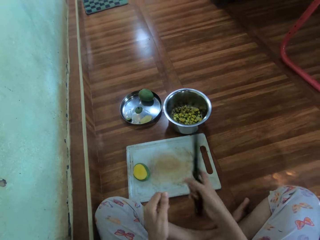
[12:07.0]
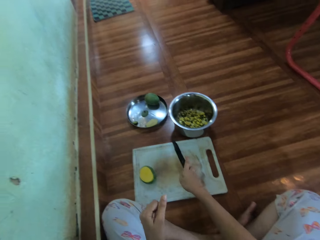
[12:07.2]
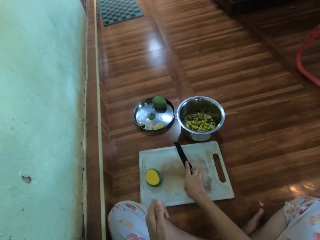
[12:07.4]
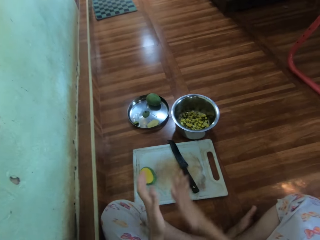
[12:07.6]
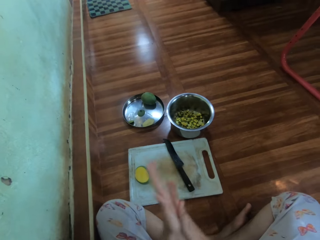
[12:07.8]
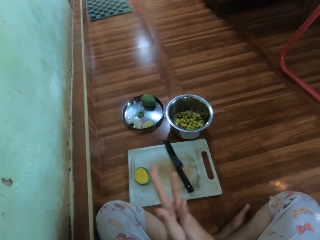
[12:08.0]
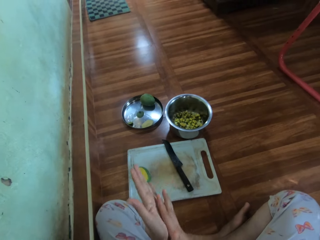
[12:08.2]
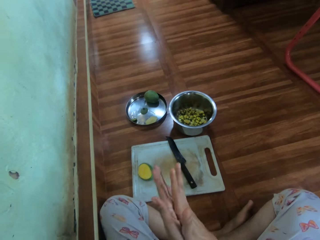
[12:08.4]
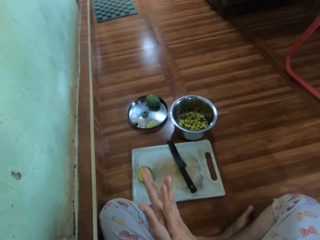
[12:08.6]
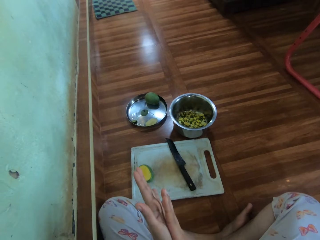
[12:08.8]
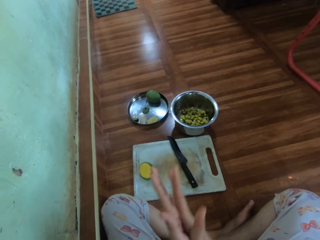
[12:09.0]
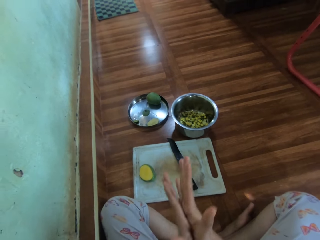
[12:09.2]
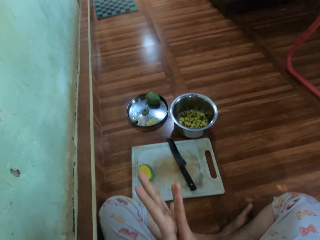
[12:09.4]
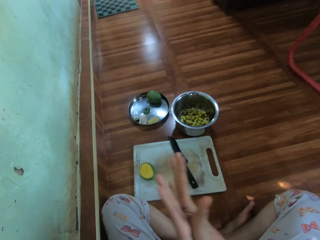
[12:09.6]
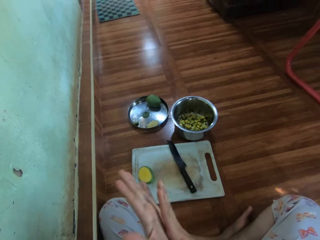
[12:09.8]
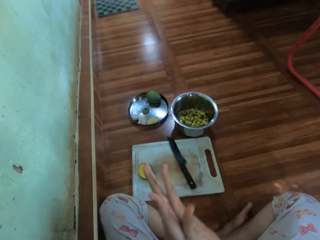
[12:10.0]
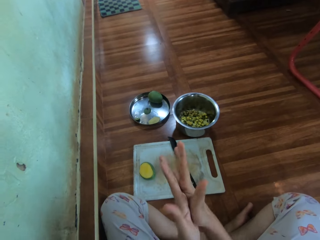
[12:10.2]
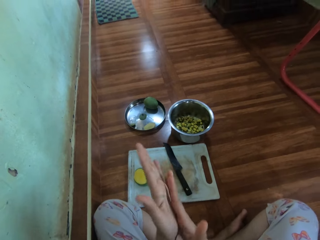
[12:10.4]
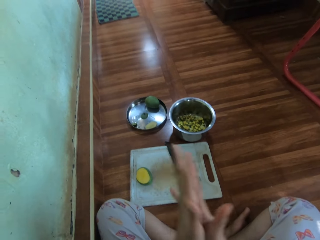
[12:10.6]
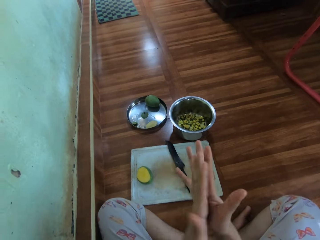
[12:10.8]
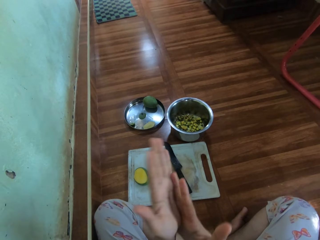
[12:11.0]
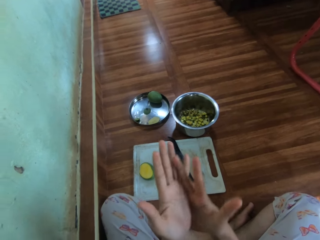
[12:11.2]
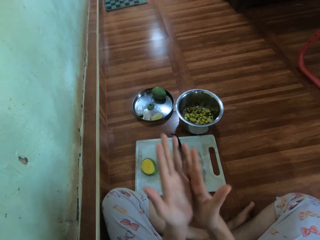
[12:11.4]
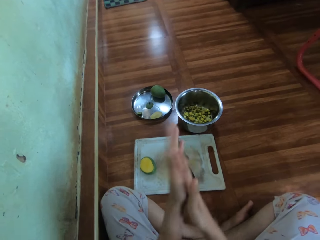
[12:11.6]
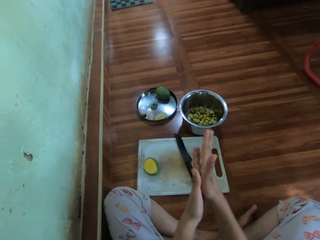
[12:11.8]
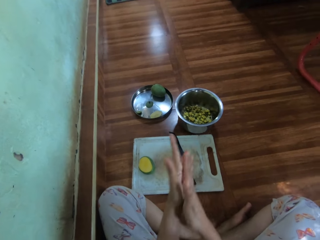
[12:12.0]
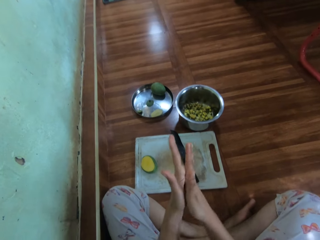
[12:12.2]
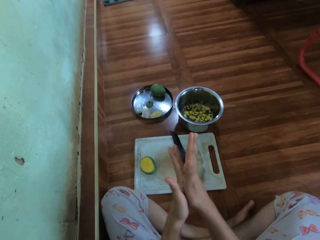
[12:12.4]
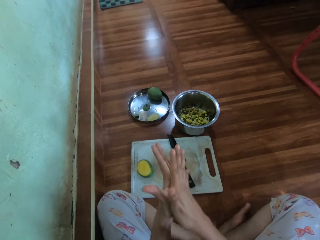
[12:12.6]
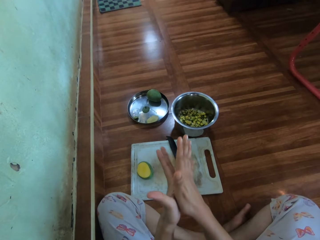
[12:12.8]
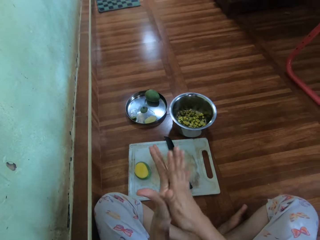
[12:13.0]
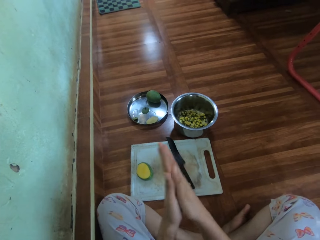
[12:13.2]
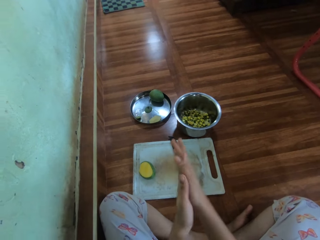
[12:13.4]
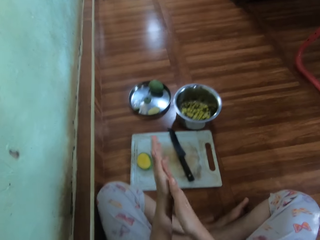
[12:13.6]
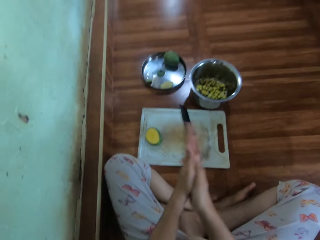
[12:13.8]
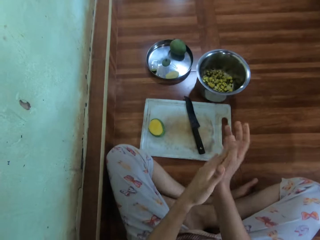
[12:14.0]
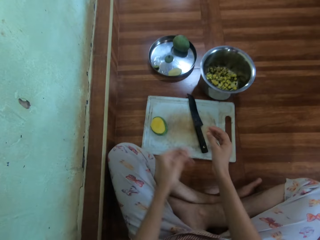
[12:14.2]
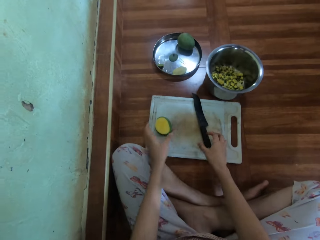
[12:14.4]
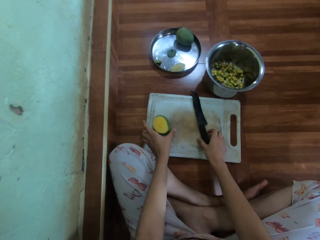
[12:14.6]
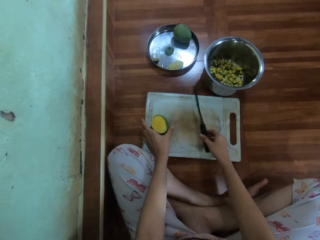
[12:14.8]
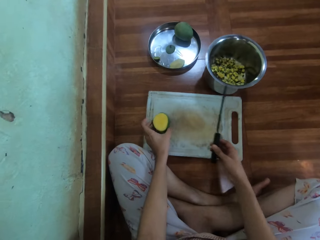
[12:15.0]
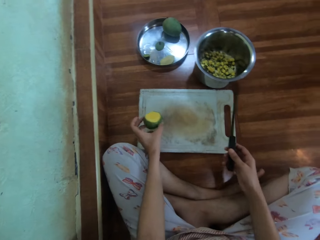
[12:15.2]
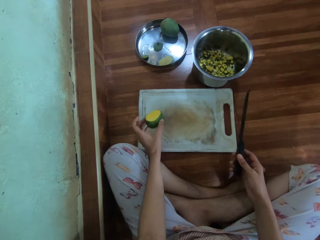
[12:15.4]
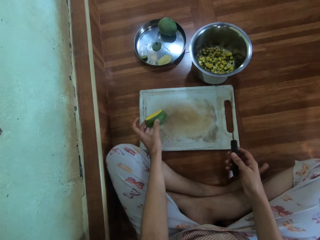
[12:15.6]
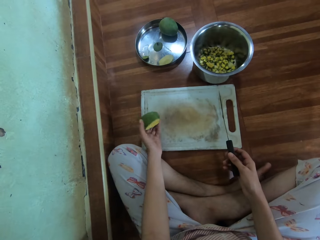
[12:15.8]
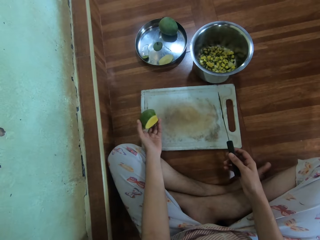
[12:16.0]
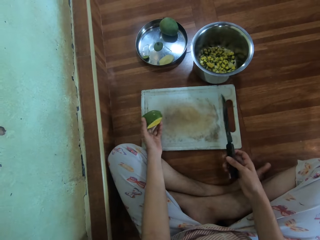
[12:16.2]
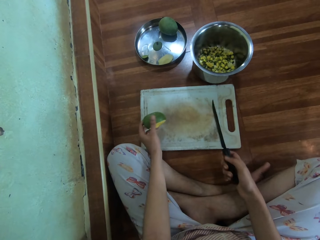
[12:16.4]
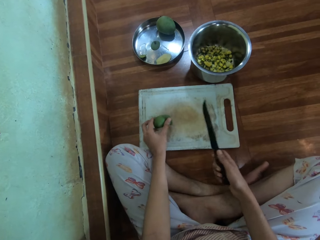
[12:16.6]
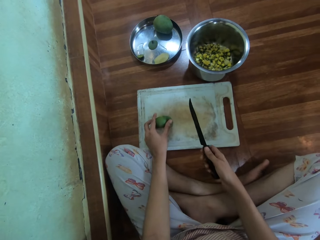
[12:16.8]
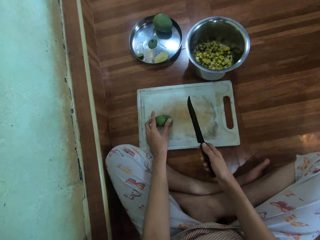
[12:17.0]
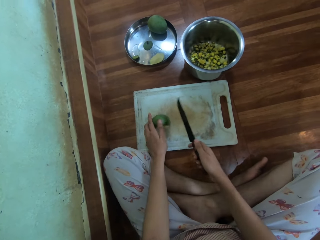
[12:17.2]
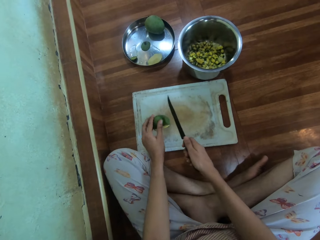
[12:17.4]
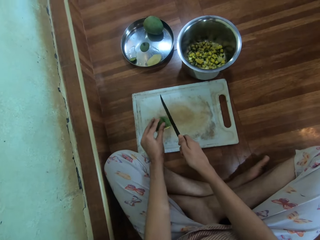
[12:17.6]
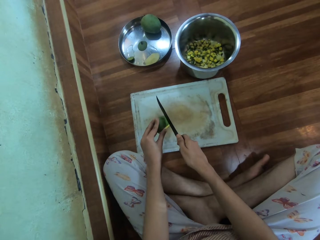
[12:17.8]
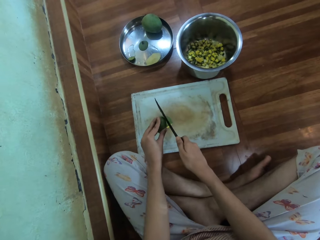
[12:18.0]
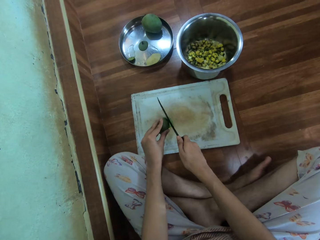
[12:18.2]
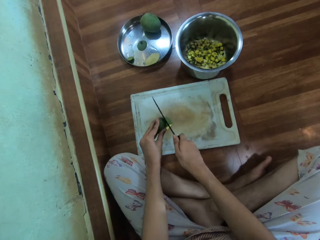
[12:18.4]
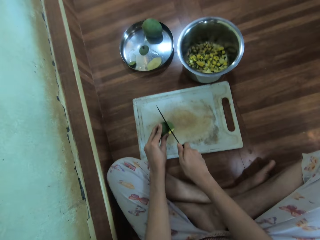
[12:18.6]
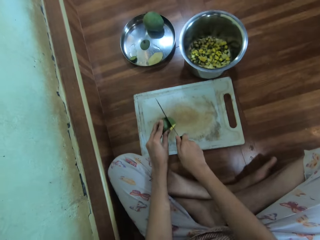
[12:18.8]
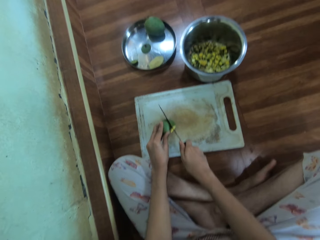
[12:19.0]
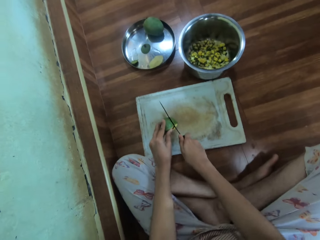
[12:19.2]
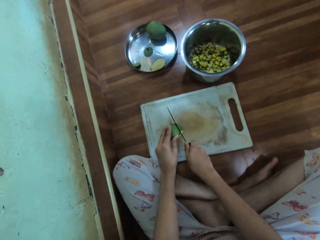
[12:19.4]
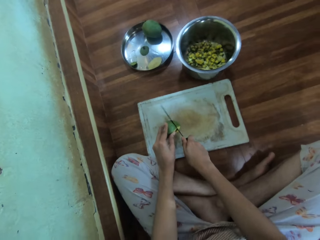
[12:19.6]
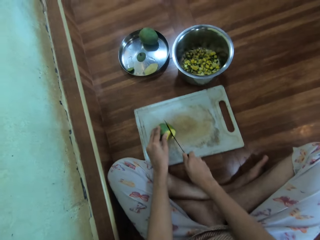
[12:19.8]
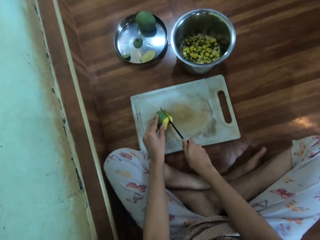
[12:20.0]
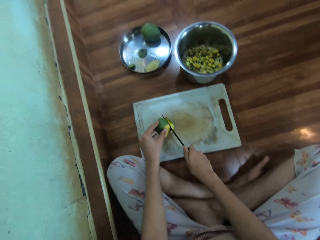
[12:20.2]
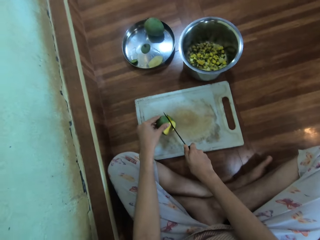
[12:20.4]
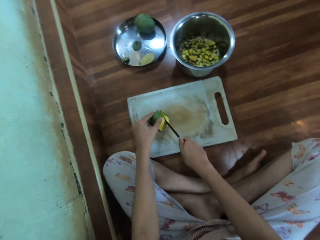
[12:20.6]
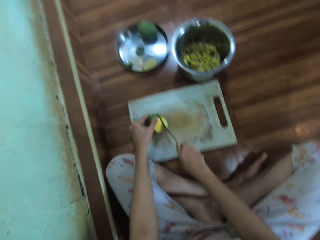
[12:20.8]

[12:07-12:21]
The camera wearer puts the knife on the chopping board. She rubs her hands together. She picks the knife from the chopping board and holds the mango. She cuts the mango.

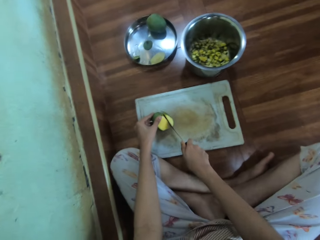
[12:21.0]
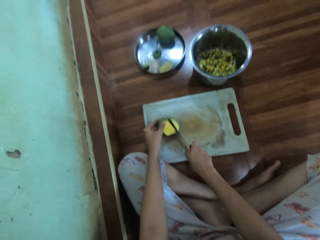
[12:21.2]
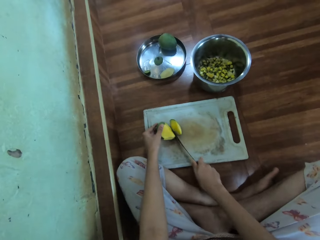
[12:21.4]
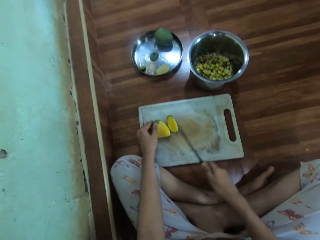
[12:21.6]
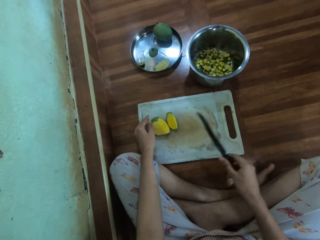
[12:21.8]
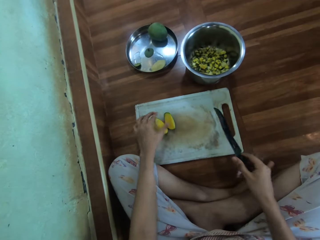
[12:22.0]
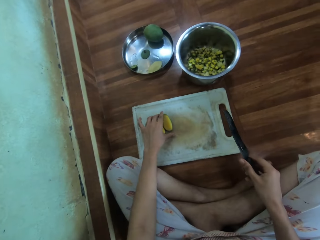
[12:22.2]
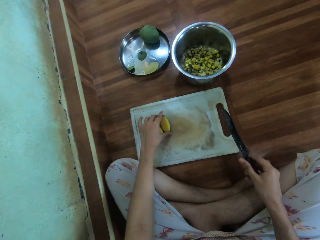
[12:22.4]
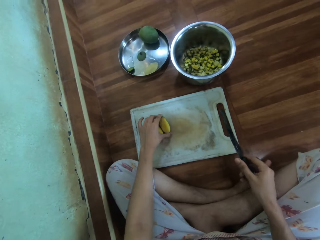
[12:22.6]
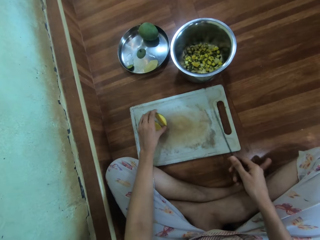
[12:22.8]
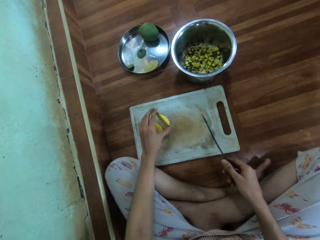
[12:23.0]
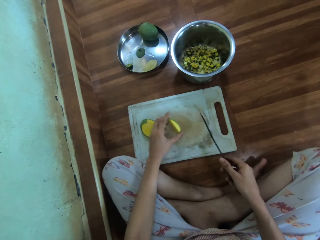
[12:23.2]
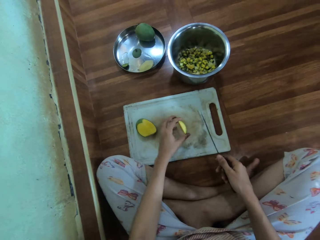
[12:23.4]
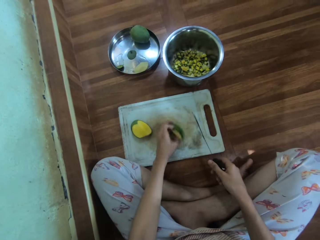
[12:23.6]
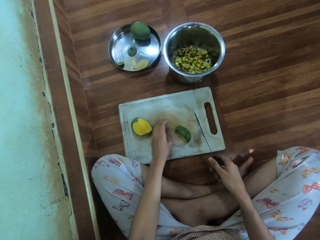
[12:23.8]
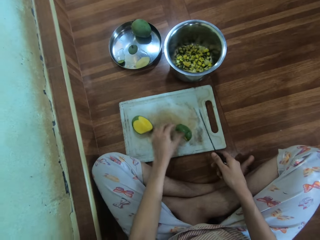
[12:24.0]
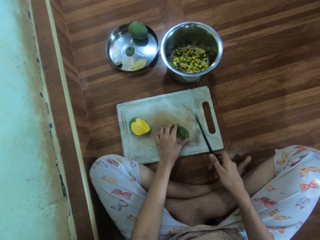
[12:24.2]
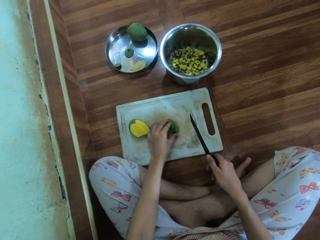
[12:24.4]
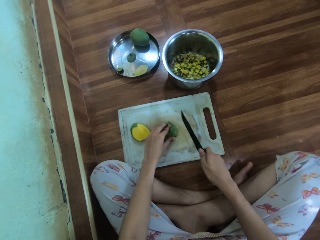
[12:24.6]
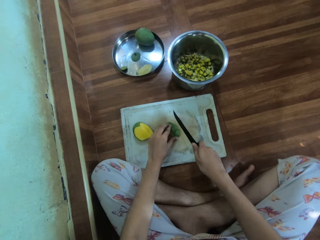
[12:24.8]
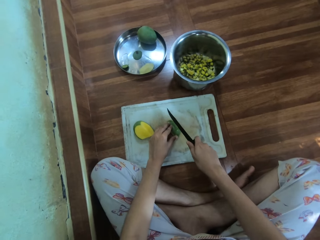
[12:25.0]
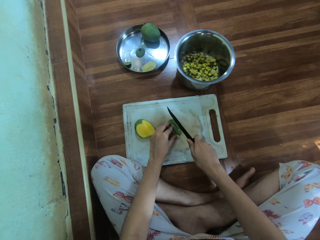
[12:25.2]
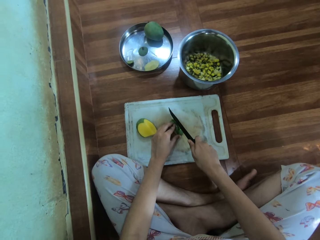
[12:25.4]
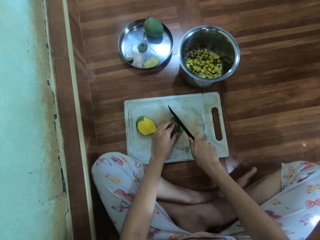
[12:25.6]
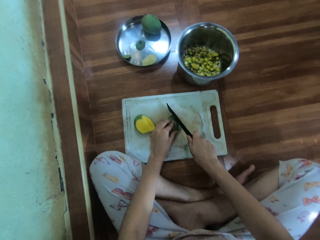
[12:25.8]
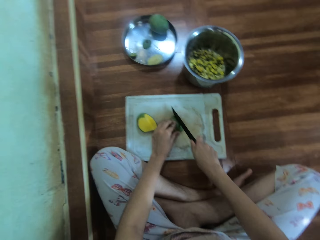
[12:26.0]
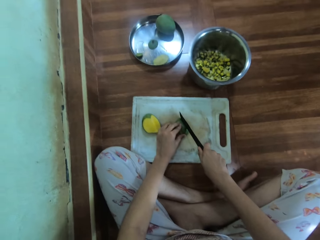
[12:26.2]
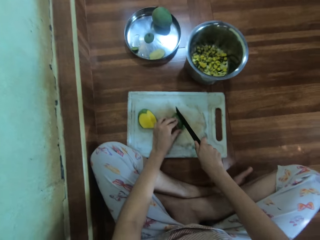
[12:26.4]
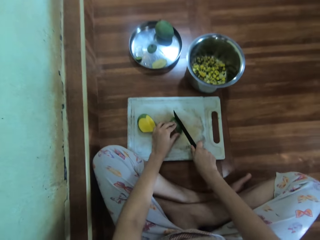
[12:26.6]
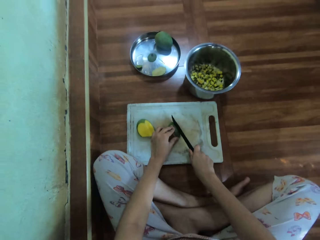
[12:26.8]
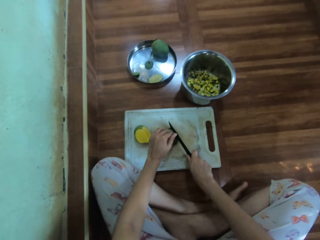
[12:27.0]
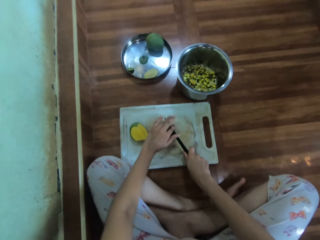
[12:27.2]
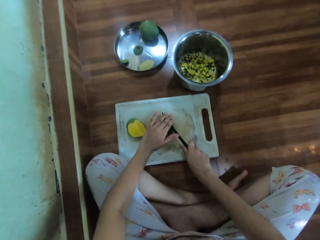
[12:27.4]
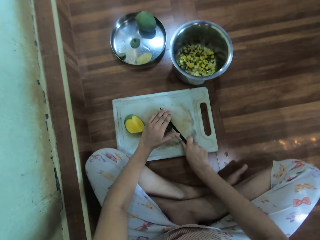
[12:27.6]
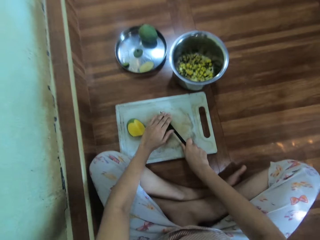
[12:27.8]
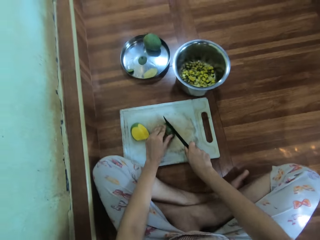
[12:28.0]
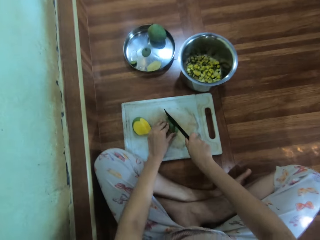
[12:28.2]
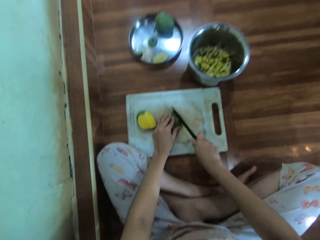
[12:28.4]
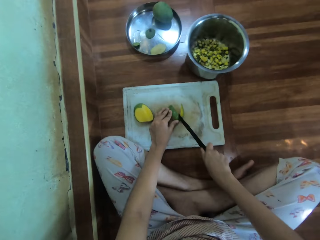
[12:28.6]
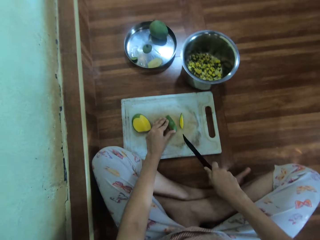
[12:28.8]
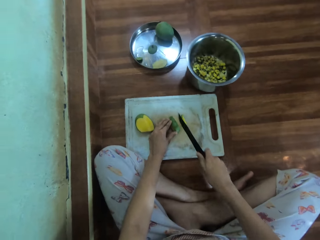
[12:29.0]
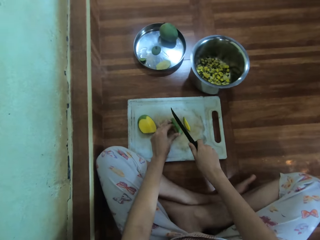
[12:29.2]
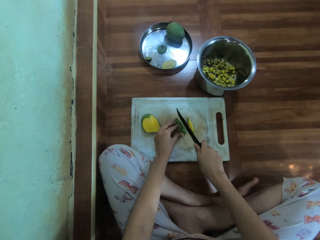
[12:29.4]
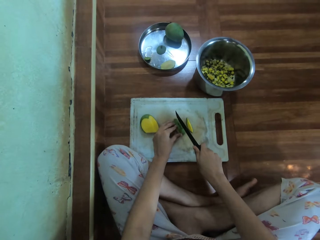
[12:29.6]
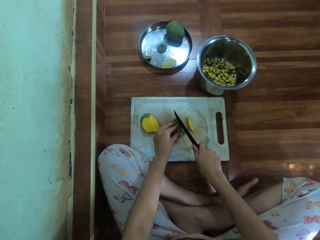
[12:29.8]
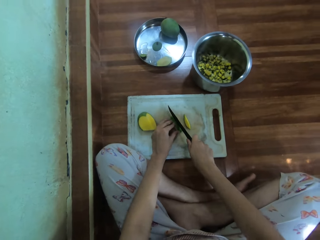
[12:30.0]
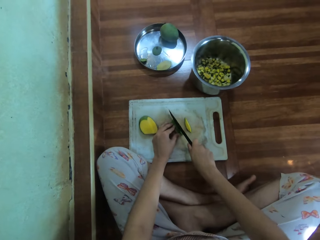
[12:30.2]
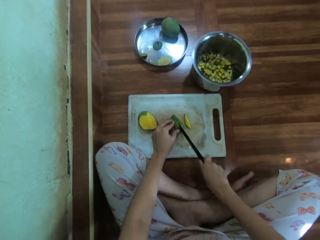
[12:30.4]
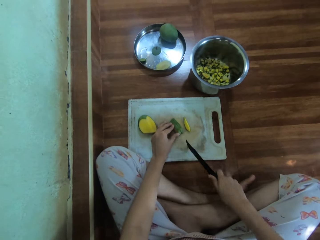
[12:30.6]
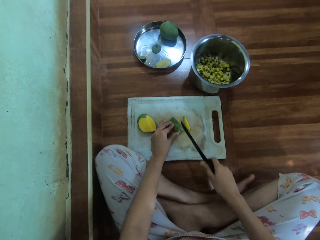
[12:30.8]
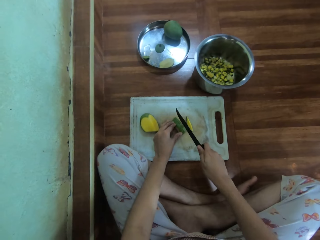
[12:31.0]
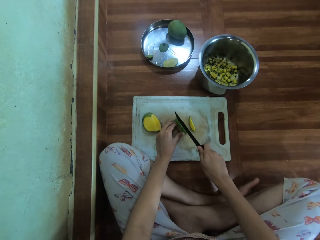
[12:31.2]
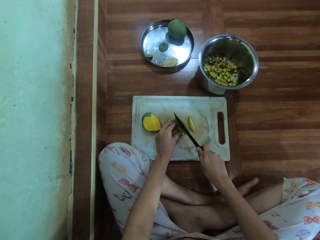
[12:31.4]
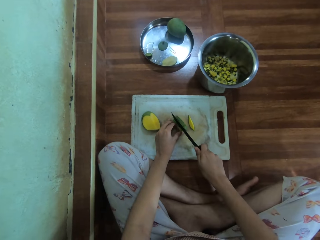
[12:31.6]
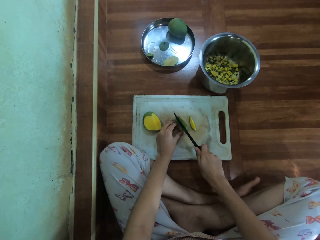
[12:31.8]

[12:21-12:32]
The camera wearer picks the piece of mango. They move the fruit. They cut the mango.
